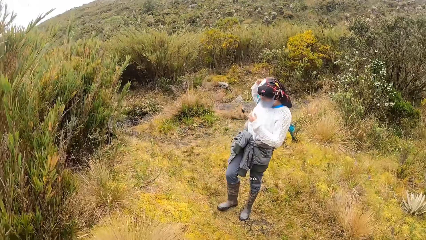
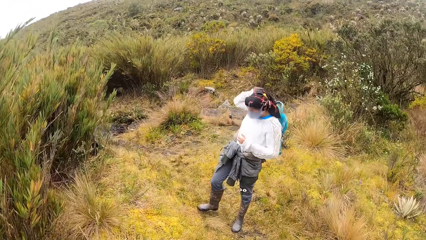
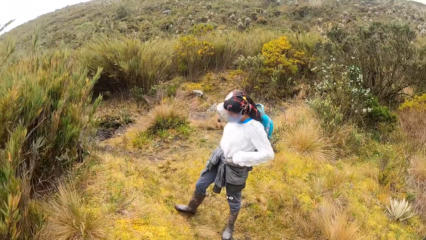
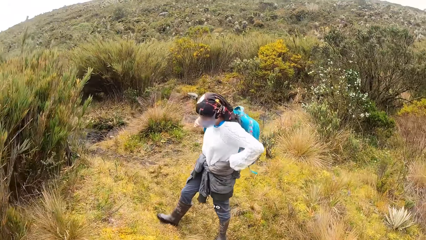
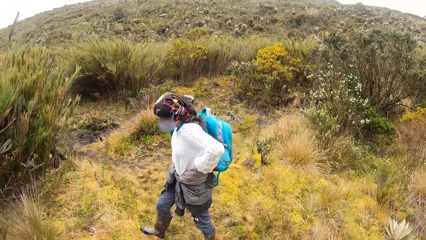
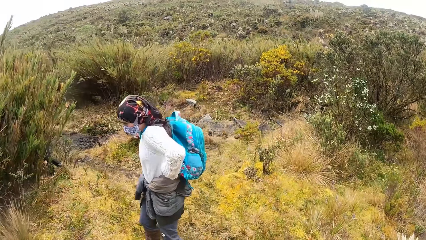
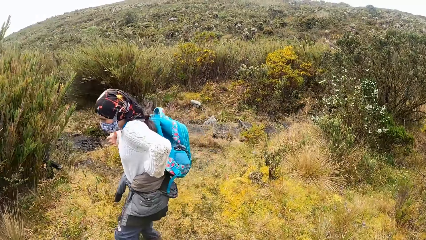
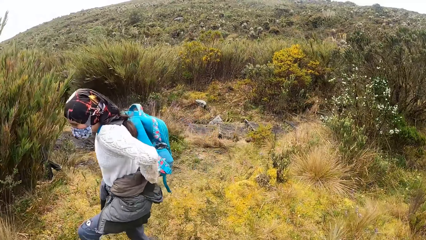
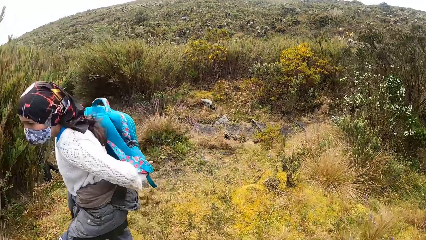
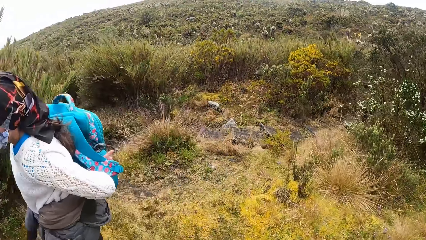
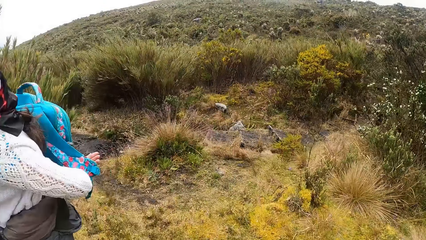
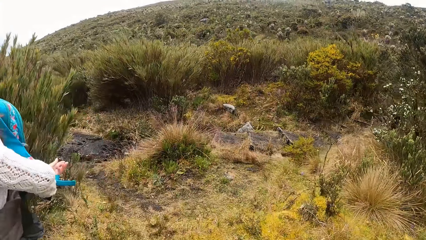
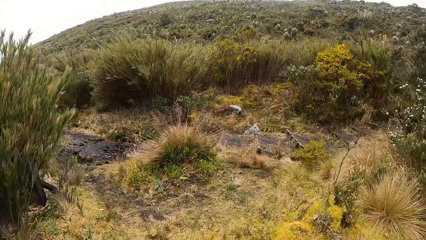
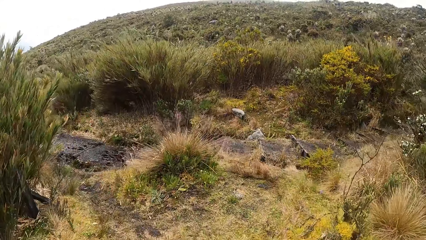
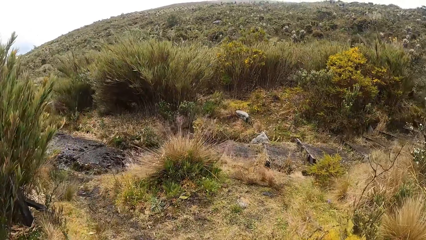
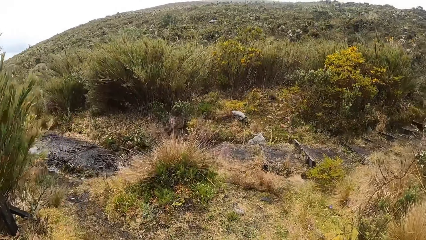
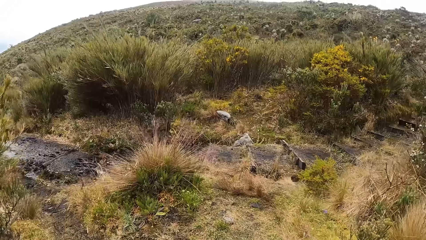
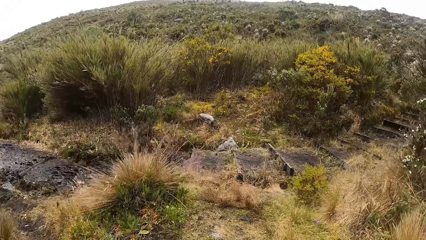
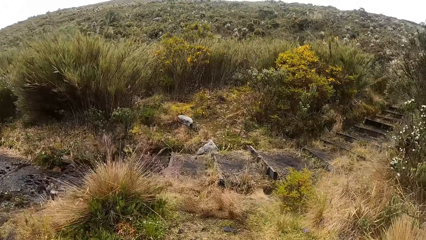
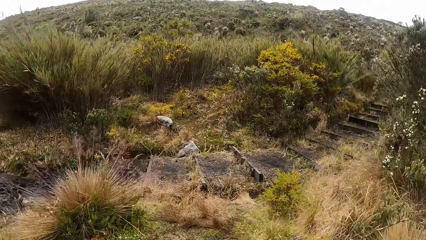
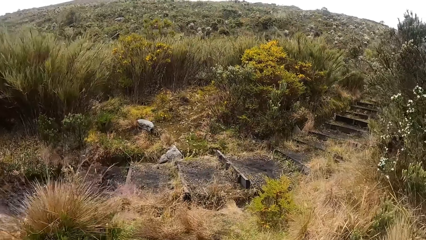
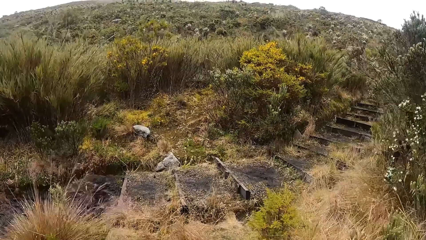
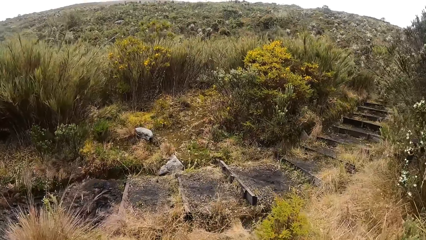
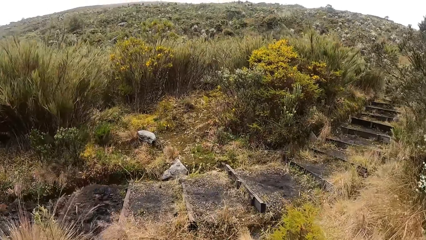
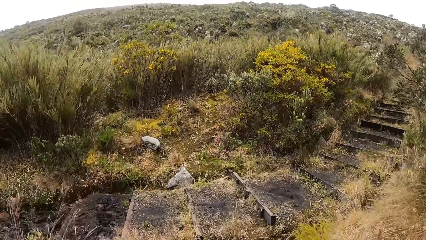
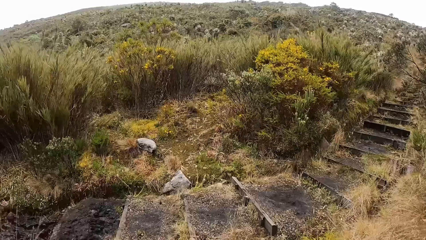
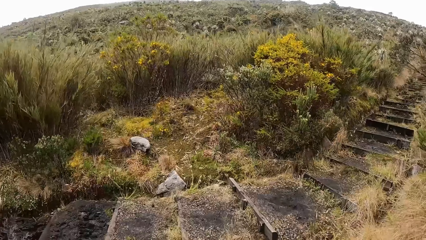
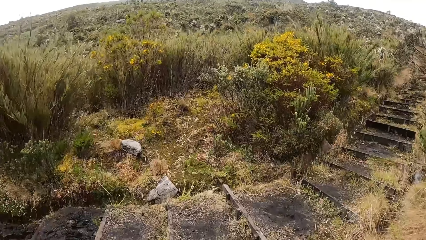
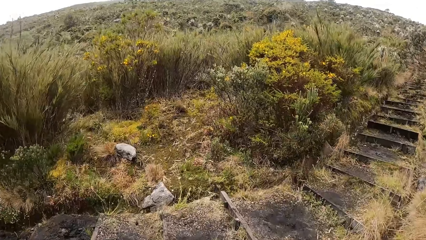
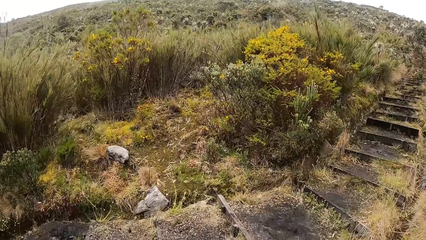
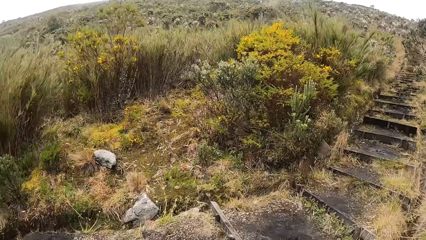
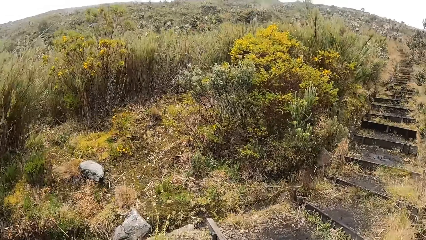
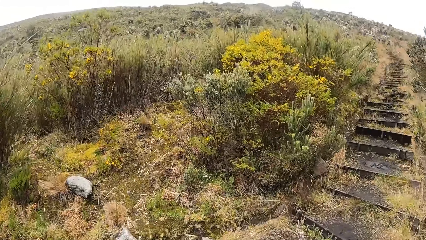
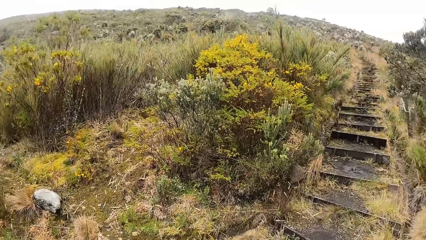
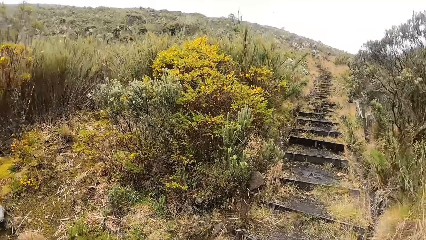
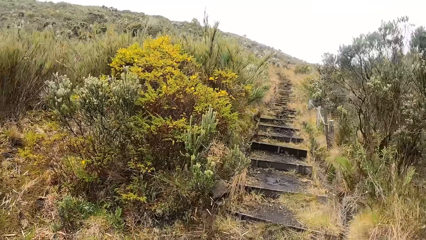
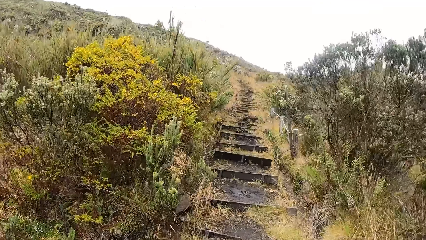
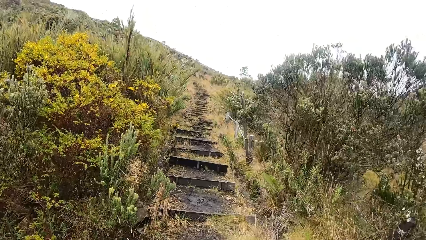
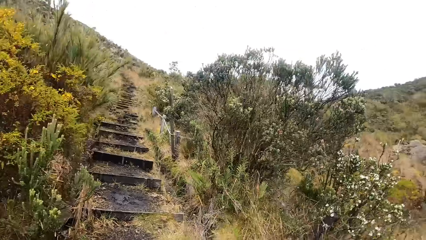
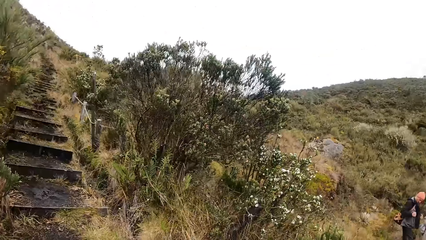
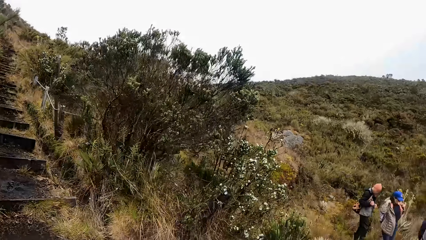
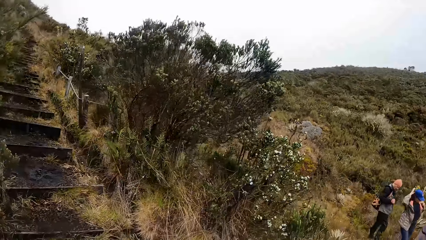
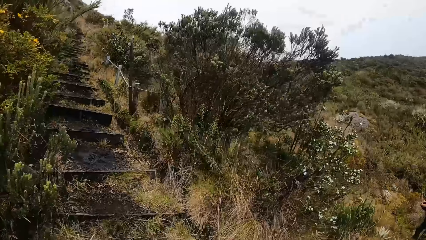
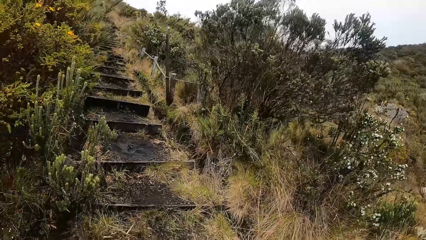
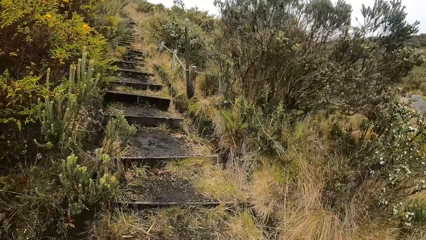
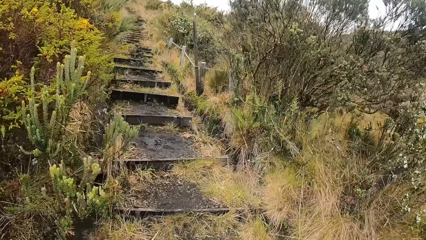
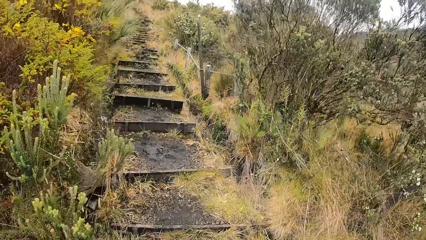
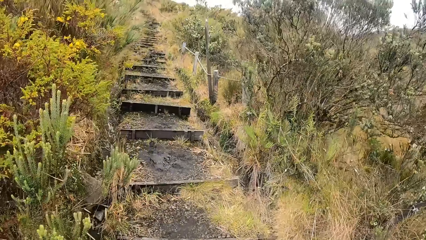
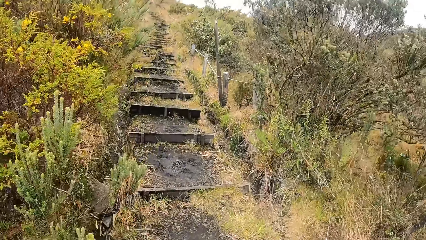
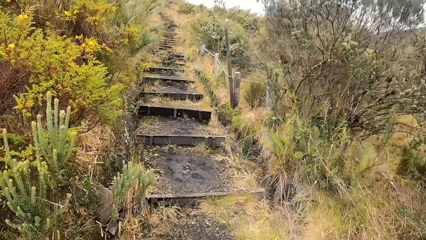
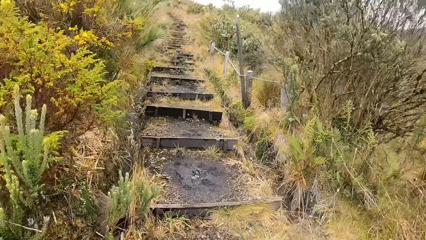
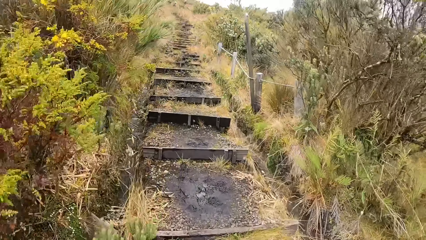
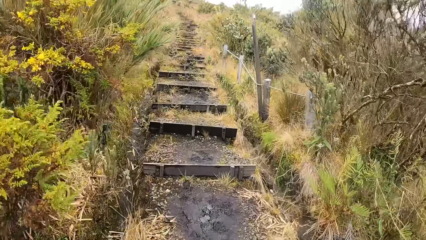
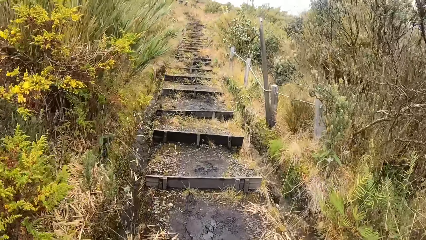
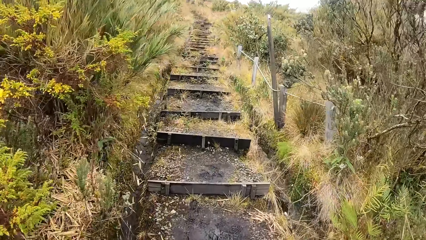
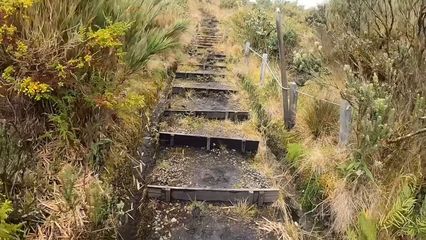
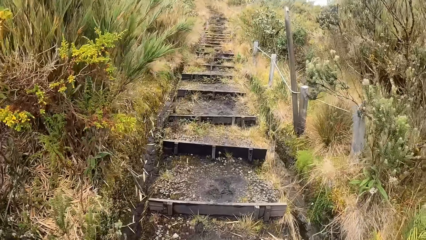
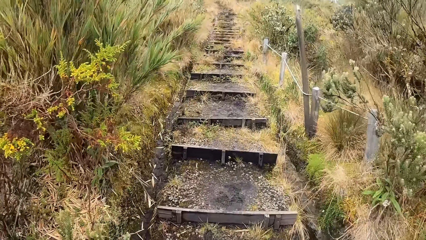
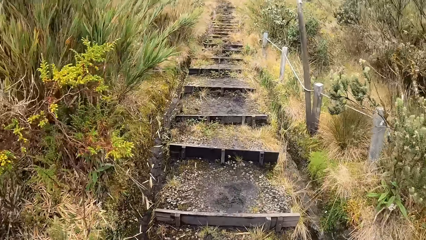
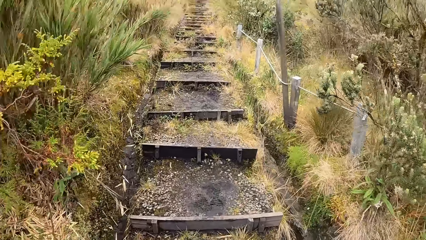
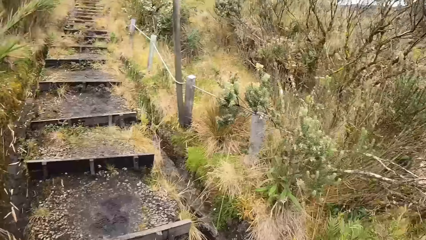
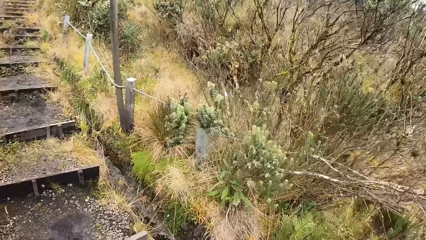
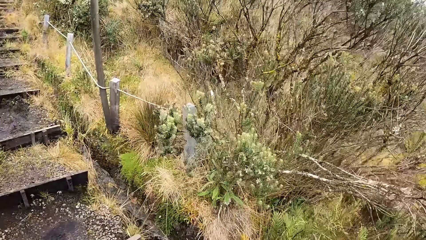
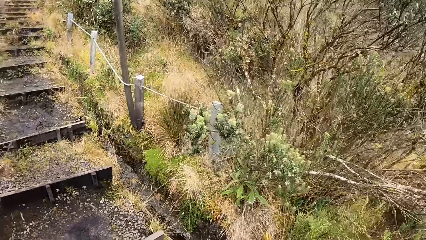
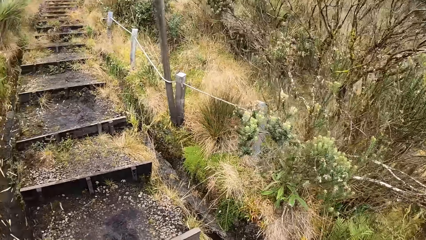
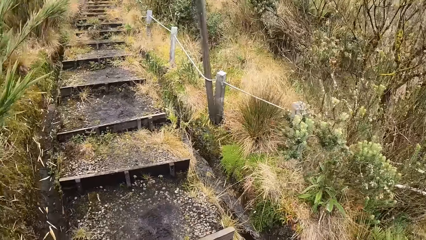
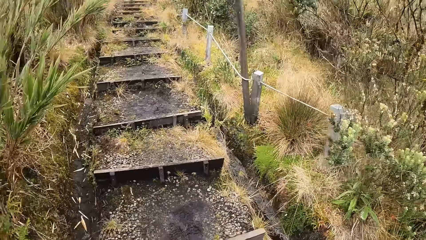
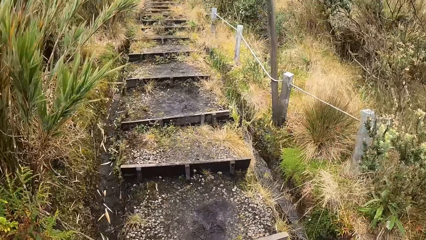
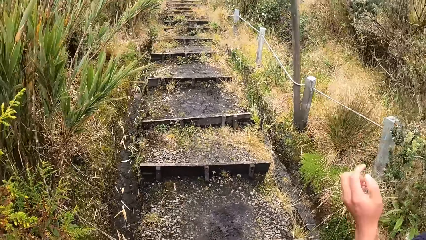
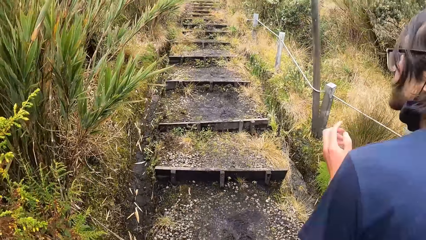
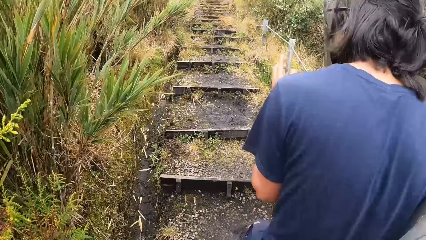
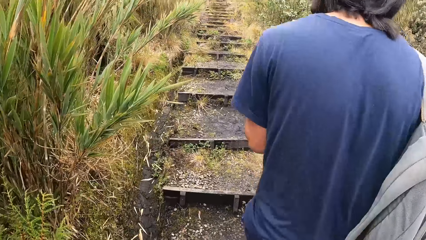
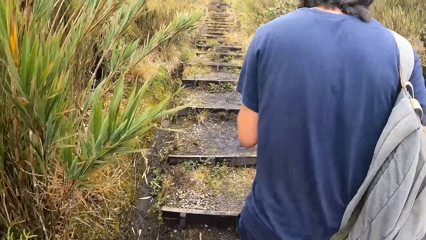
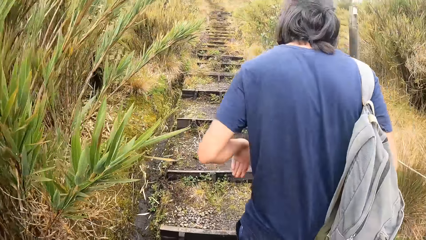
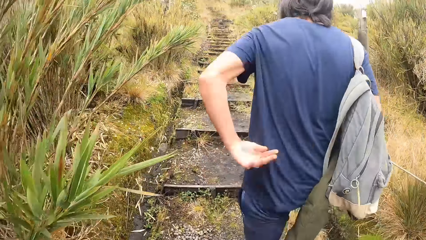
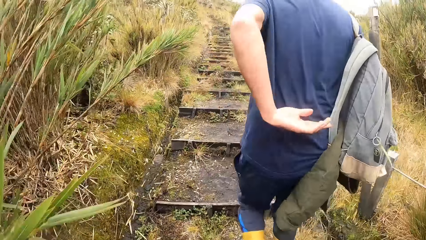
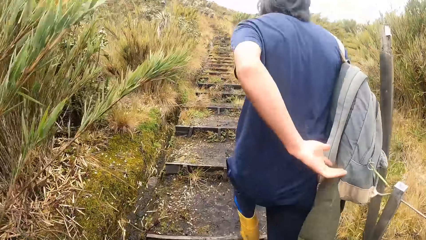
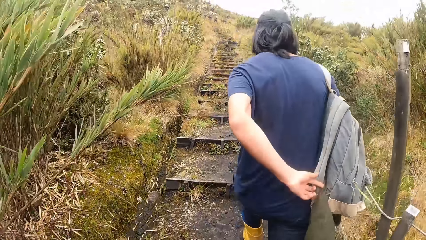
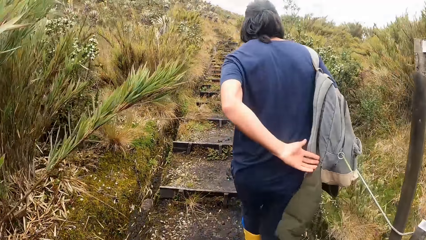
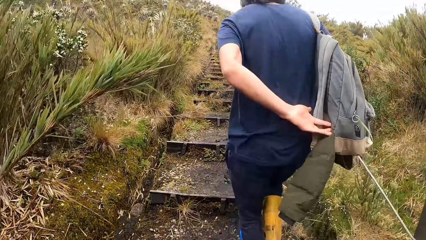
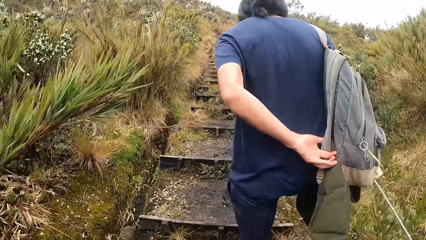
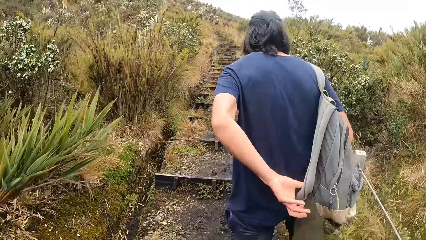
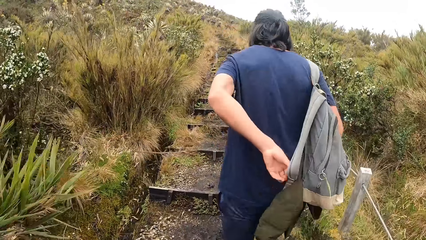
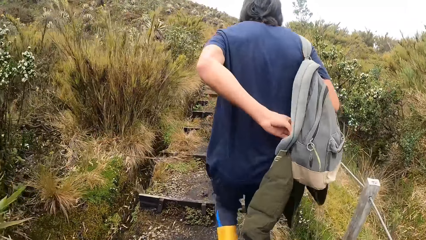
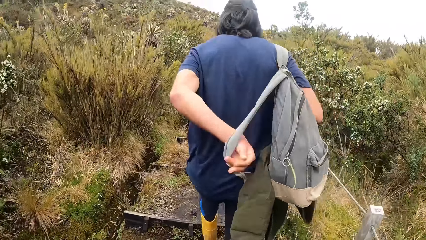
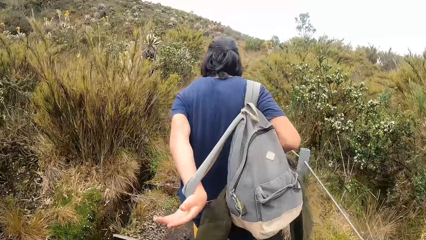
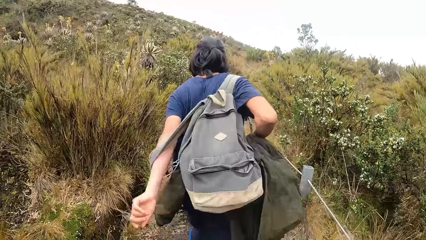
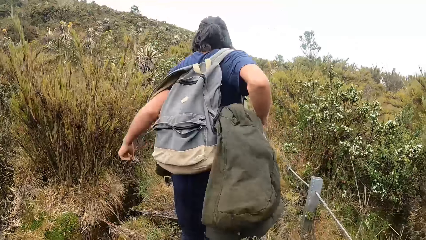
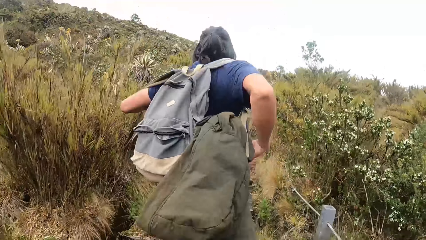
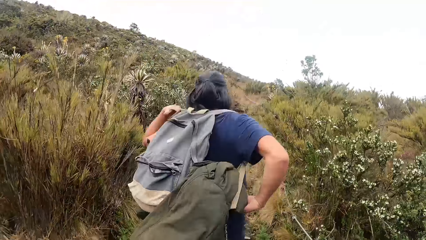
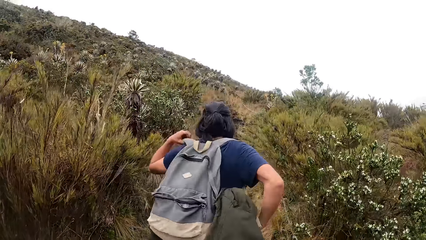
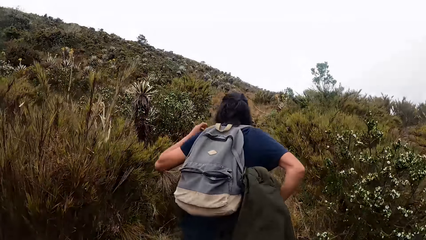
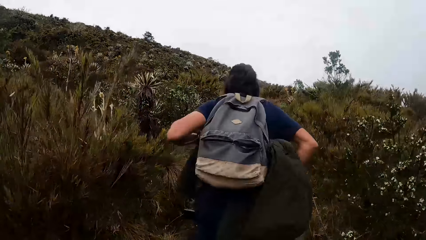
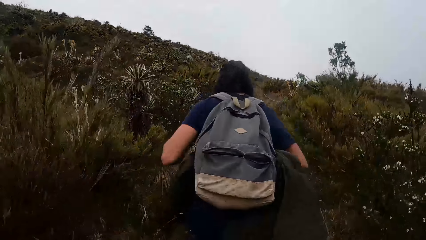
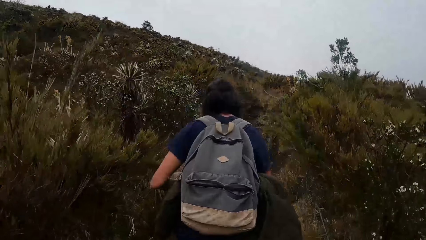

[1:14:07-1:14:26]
The camera wearer walks around. A lady walks around. The camera wearer looks around. They walk up the hill. They look around. A man walks up the hill. The man holds a bag. The man puts on his backpack.
